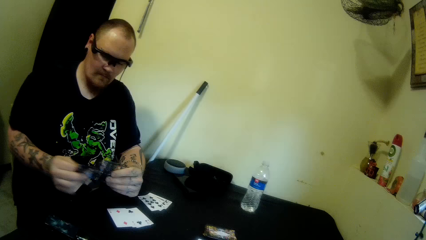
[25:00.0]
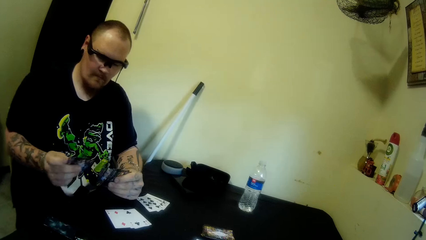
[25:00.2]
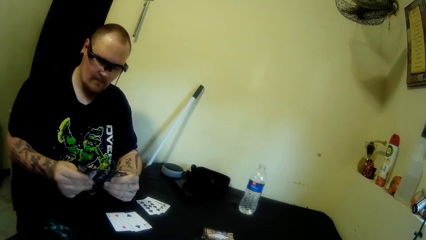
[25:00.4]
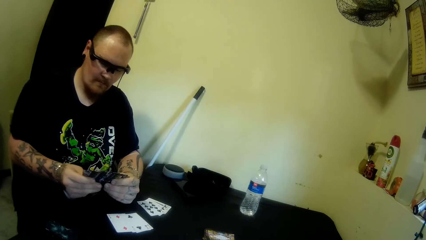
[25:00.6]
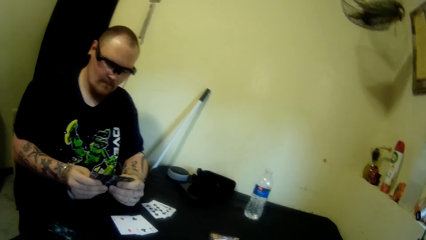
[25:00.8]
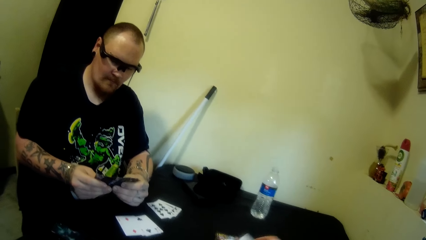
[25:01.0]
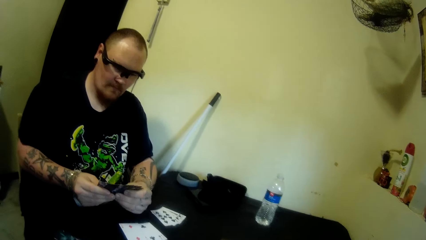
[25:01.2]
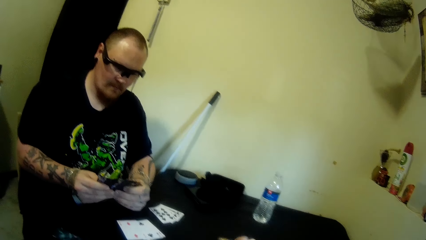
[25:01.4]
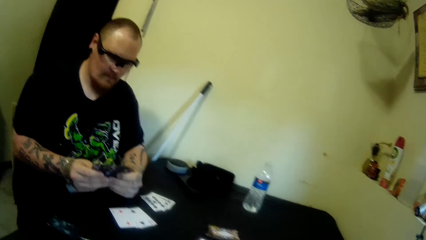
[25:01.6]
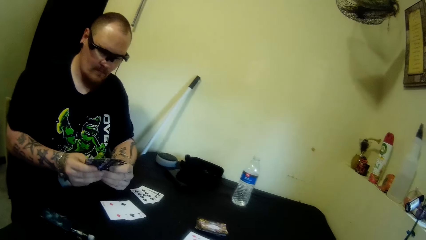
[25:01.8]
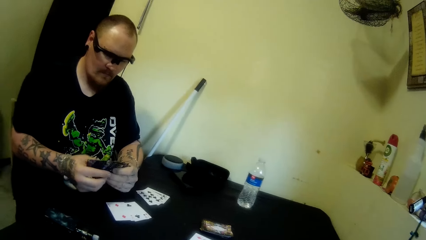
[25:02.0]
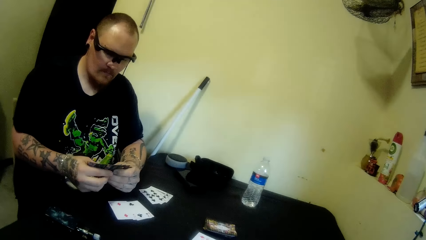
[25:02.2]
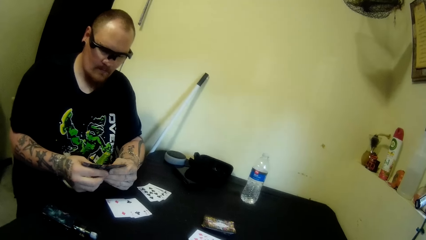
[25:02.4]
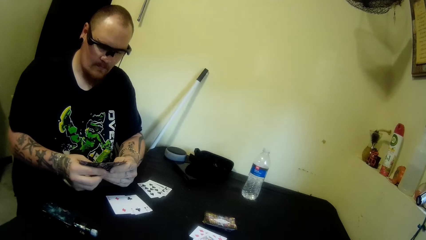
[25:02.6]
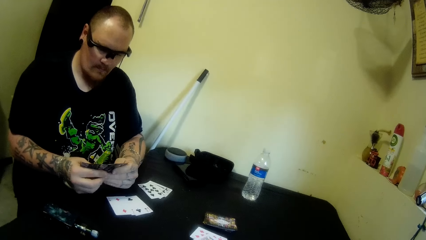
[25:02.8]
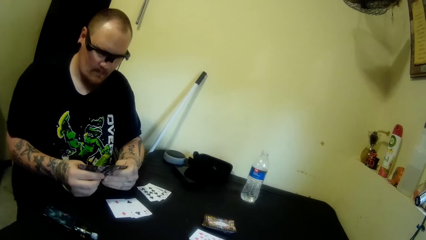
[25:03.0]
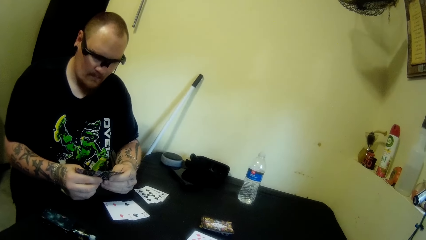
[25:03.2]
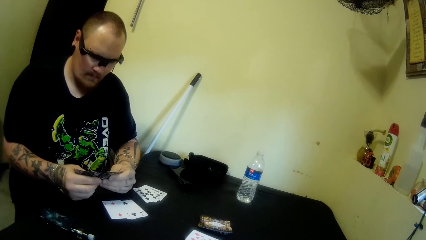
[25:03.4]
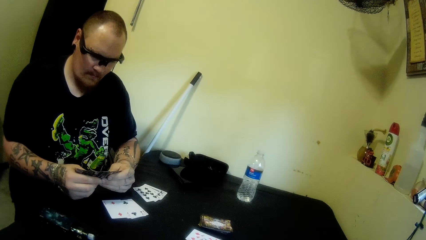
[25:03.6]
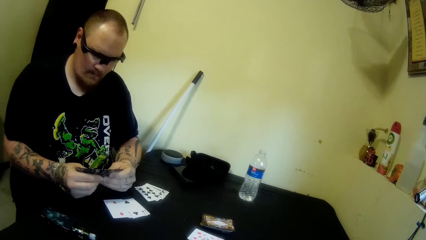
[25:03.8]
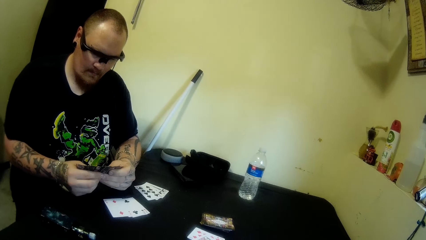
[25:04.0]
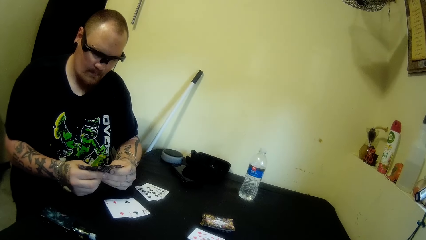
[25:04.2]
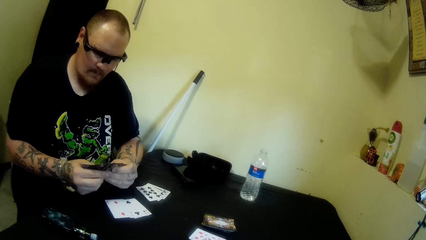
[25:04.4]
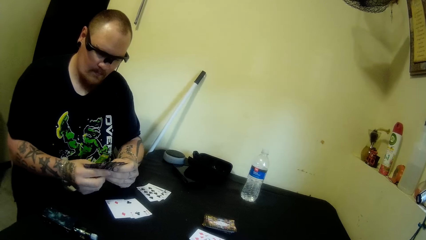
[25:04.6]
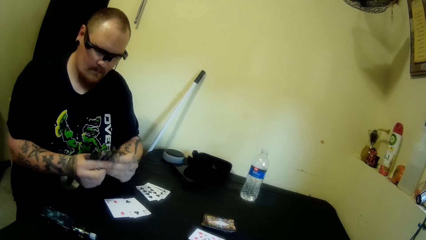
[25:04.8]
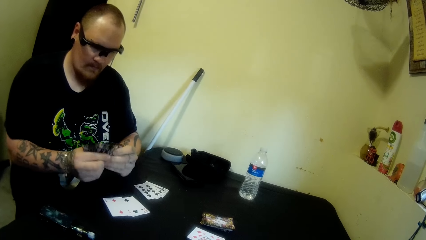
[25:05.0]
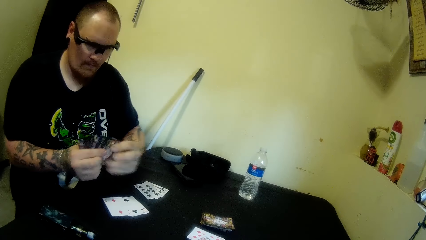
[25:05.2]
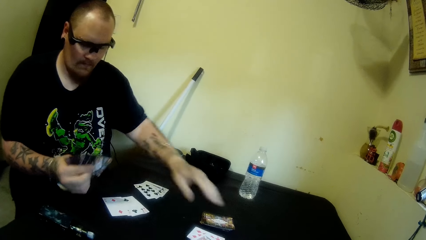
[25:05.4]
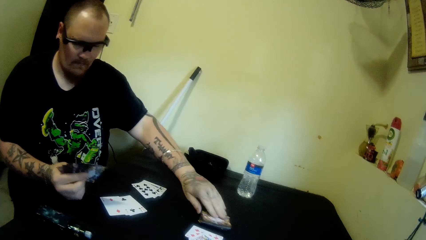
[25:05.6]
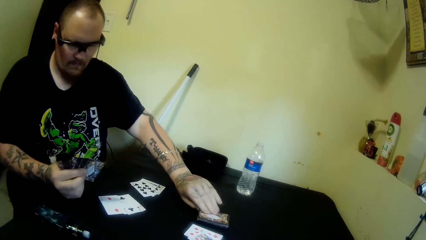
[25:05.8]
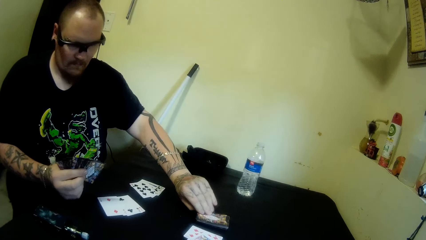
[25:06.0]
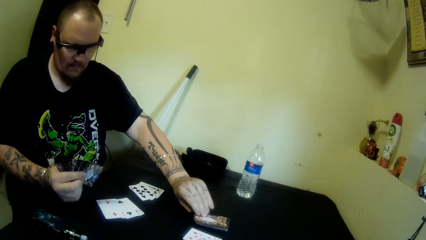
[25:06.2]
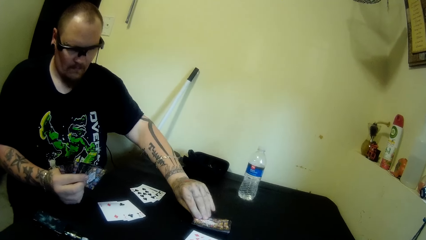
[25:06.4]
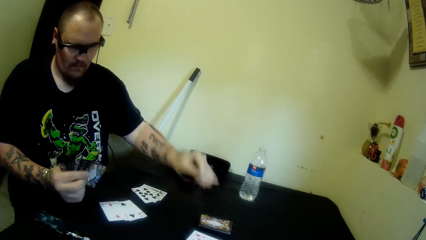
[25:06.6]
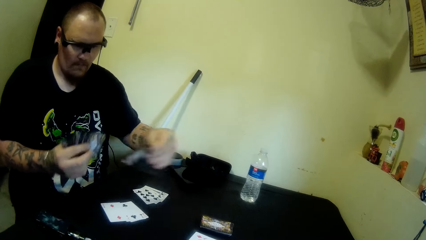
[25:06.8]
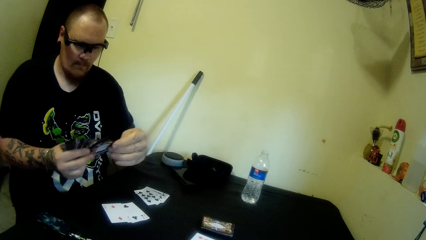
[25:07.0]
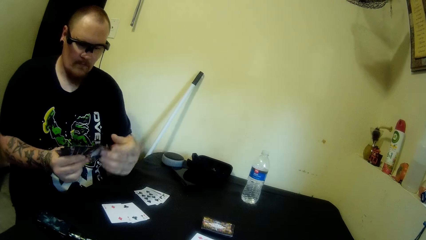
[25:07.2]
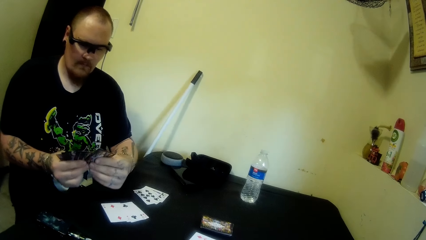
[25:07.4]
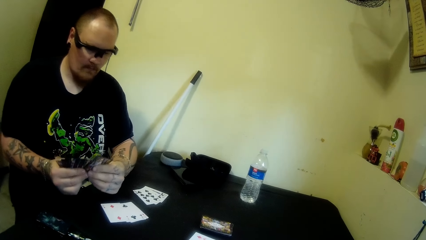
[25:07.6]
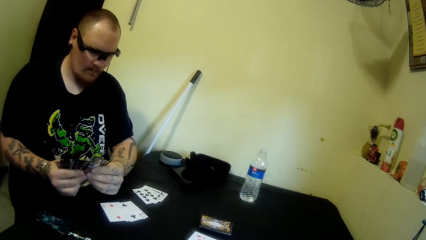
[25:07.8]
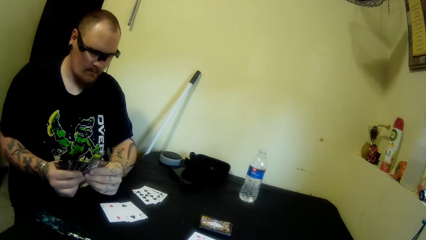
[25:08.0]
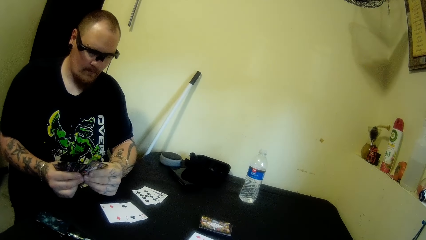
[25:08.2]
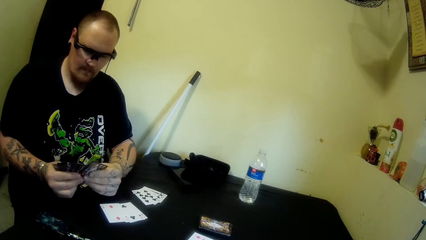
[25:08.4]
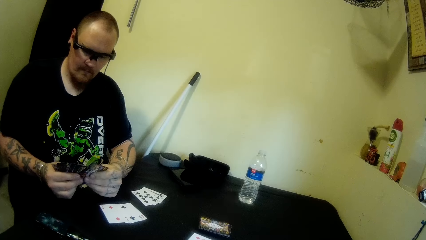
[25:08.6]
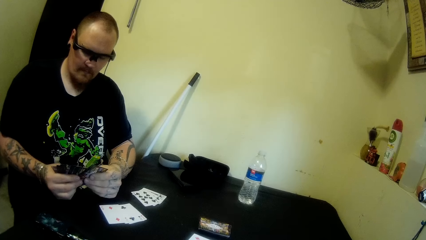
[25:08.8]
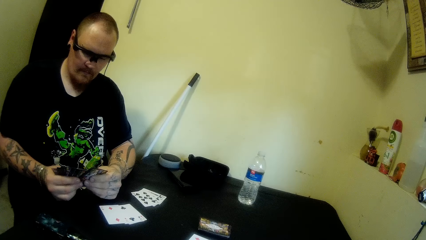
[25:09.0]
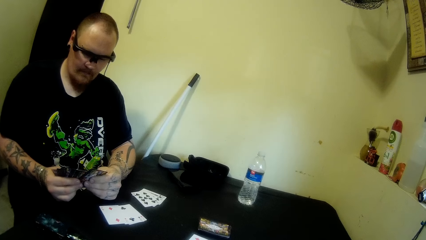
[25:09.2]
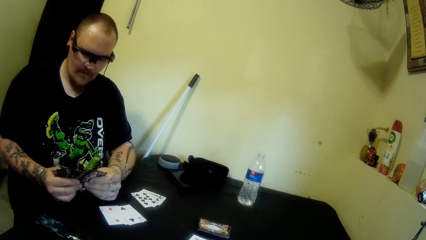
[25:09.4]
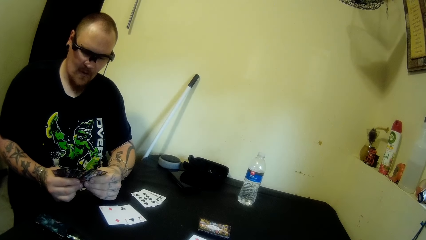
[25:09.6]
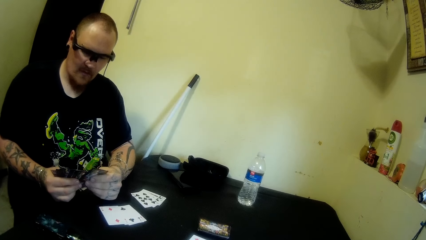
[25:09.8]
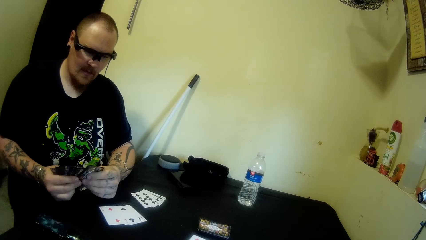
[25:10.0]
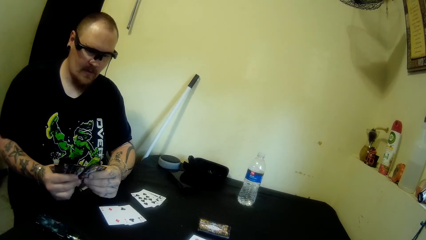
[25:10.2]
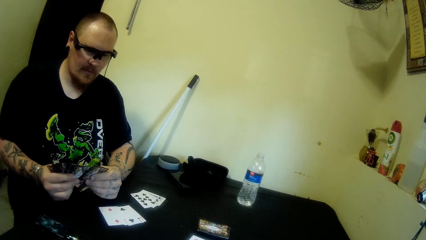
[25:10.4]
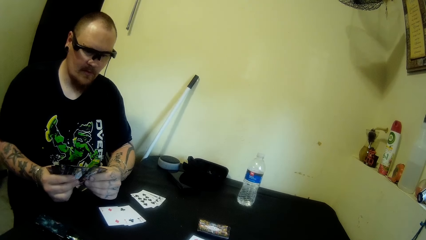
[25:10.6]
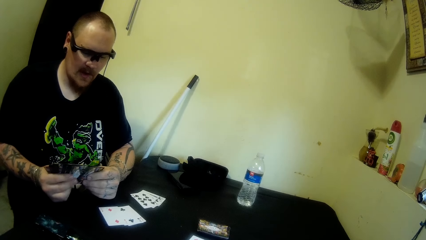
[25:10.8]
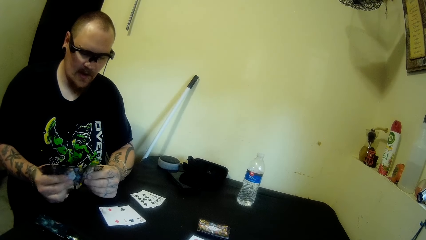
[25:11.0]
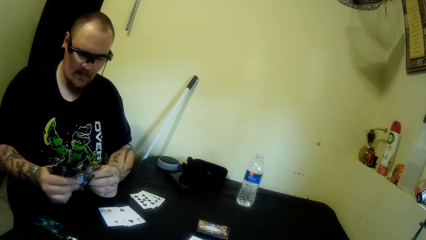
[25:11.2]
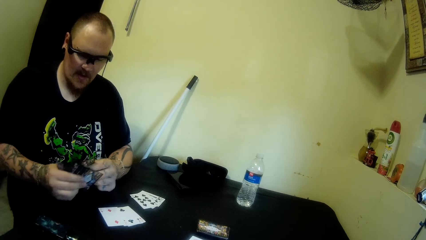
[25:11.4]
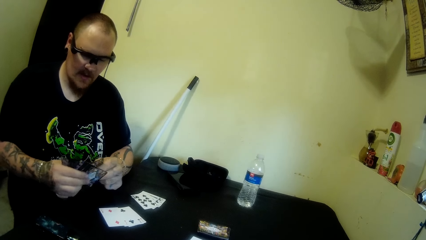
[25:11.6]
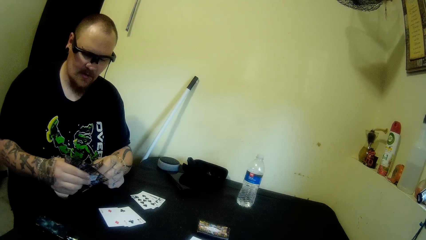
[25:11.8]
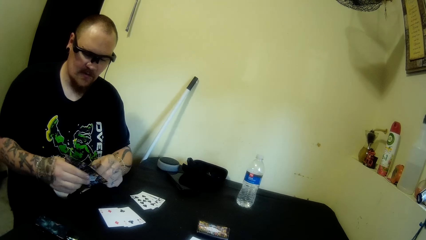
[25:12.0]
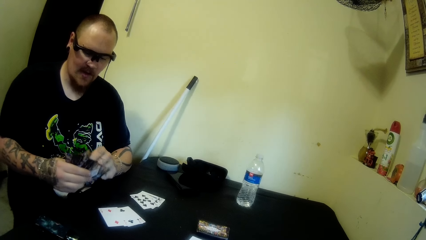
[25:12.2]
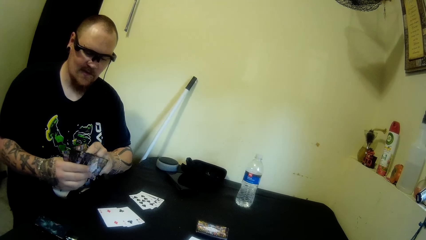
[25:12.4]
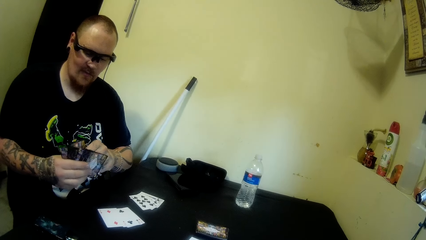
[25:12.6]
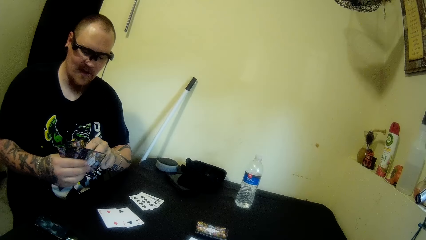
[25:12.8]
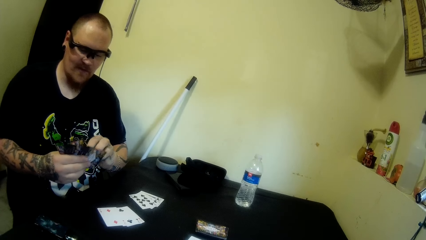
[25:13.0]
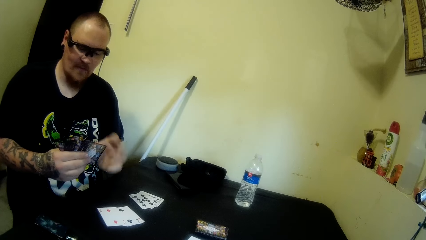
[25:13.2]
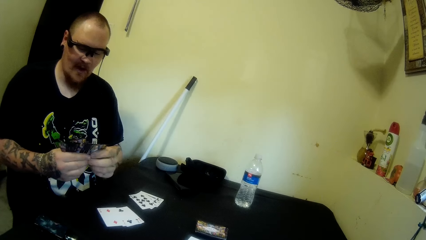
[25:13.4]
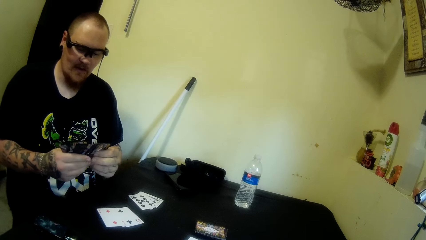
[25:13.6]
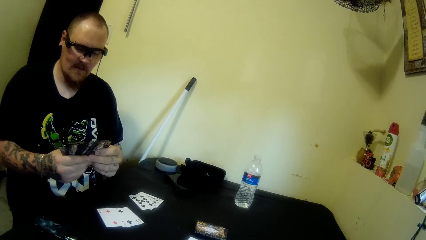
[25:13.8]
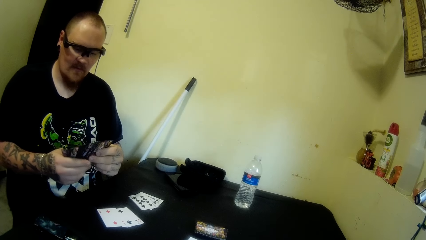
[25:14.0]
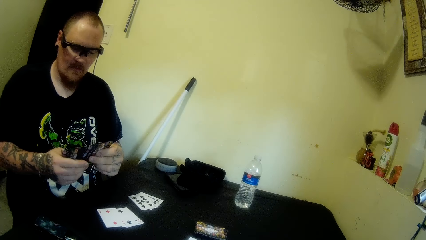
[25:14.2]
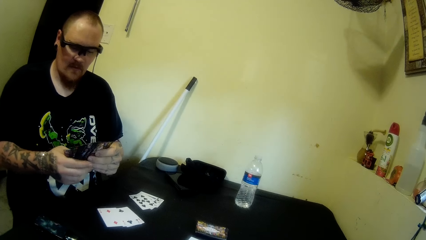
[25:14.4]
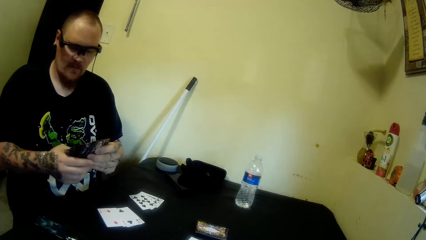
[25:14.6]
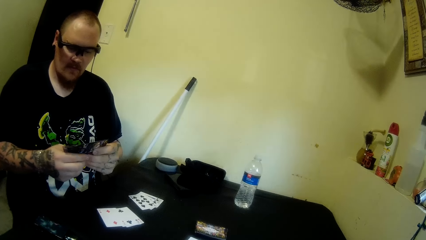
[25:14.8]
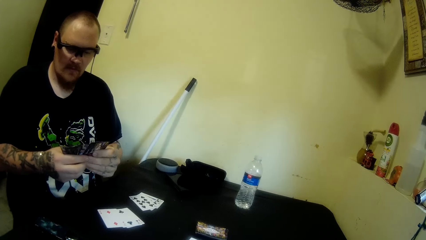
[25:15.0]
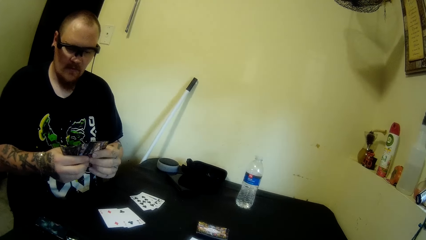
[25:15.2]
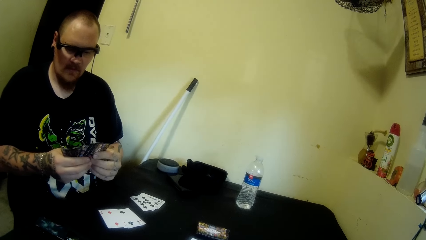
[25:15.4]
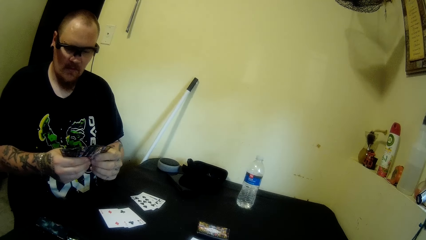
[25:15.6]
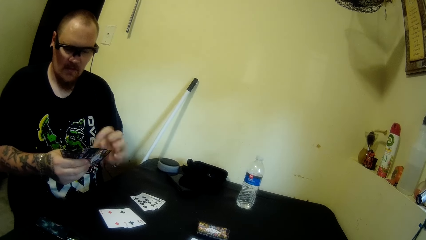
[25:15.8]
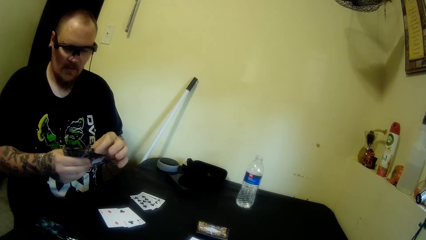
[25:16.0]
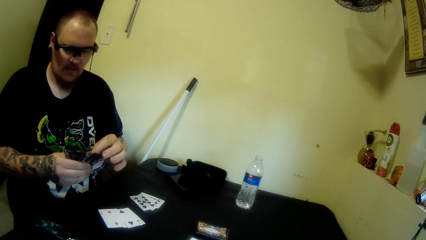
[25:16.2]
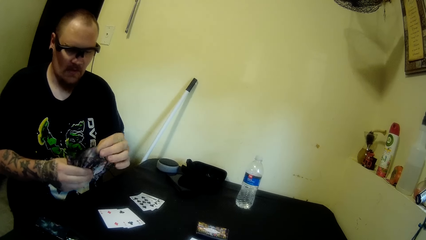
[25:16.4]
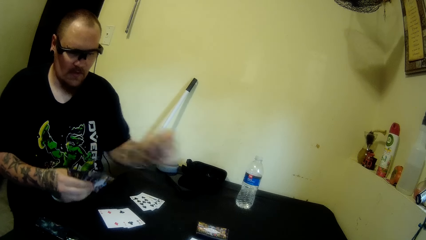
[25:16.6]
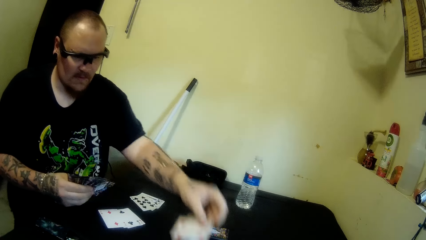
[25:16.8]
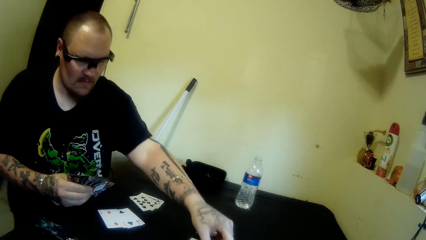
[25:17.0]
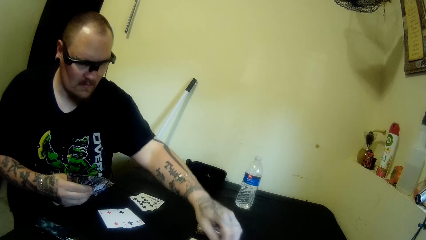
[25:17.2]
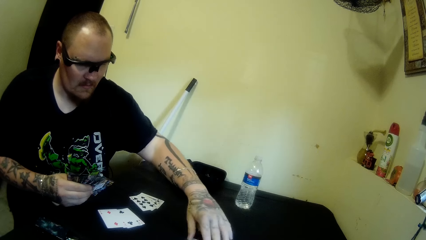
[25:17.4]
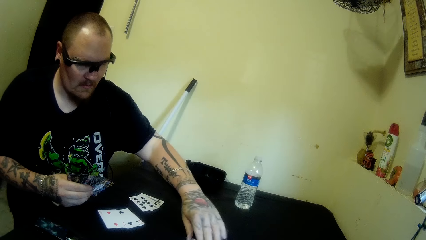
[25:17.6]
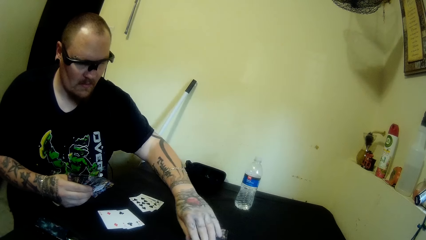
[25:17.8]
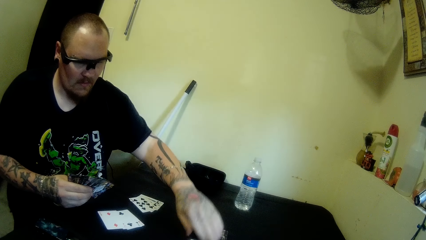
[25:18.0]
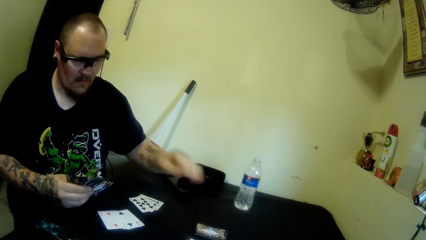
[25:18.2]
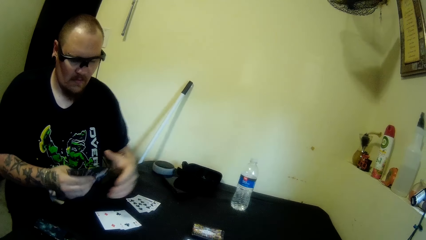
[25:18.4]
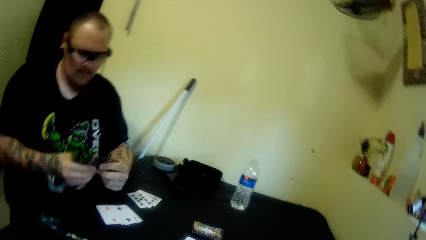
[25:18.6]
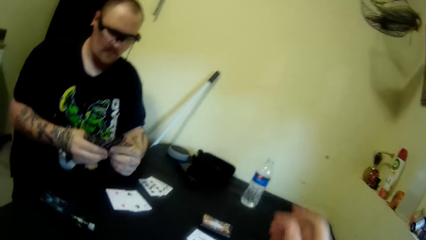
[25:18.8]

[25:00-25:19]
A man moves the cards apart and mixes the cards. The man picks up a card from the table. The man holds the card with the other hand. The man holds the cards. The man talks to the camera wearer. The man separates the cards and mixes the cards. The man holds the cards. The man picks a card. The man drops the card on the table.
